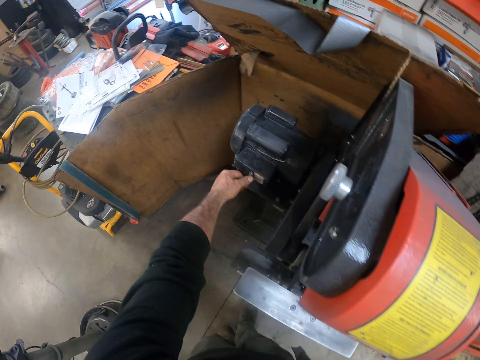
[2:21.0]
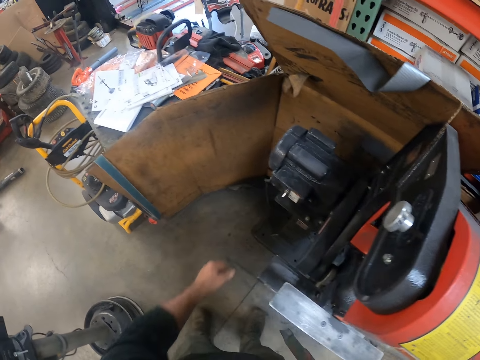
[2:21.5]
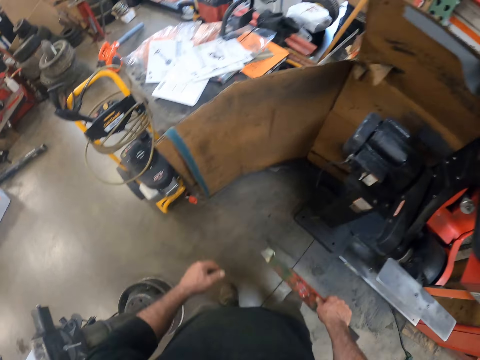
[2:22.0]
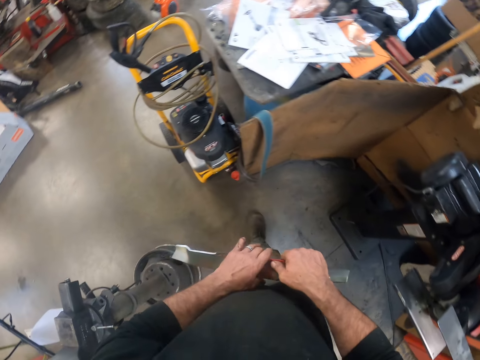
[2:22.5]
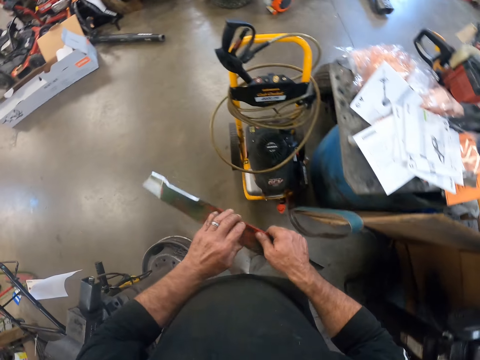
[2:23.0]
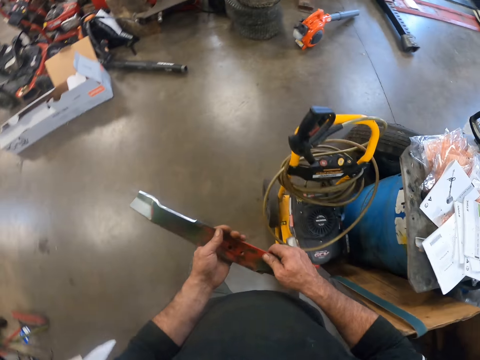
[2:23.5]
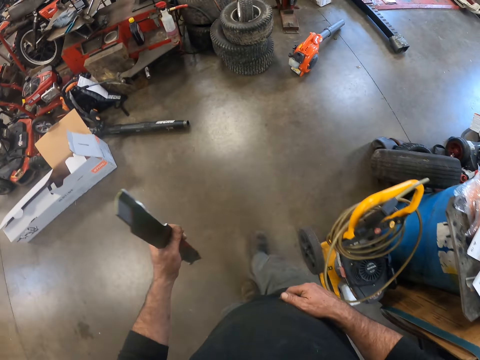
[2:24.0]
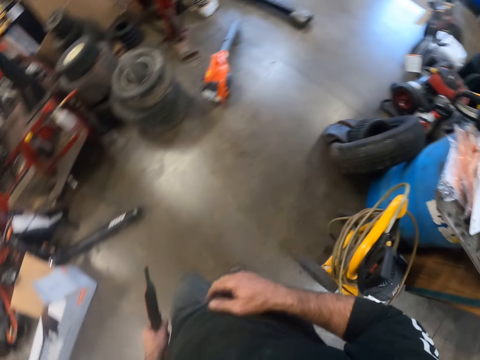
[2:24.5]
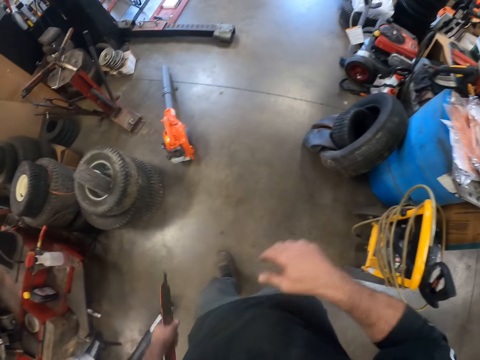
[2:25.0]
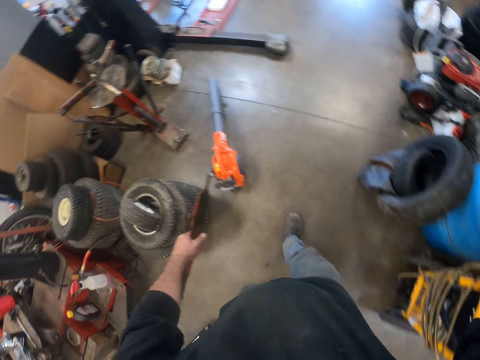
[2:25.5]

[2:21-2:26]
The camera wearer turns off the blade sharpening belt grinder with his left hand. He walks around the workshop. He moves the metal plate from the right to the left hand. He touches his cloth. He touches his face with his right hand. He adjusts the camera.
